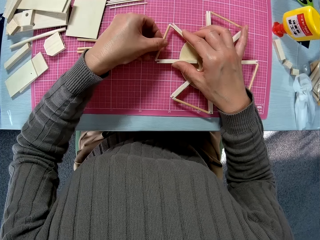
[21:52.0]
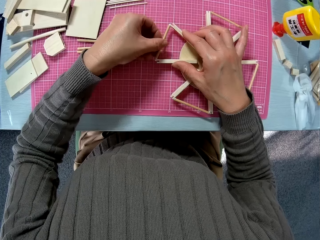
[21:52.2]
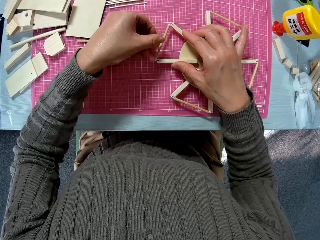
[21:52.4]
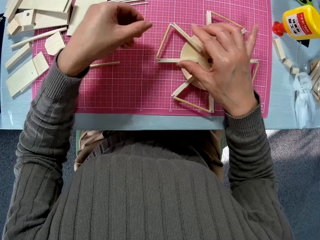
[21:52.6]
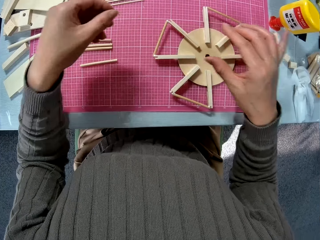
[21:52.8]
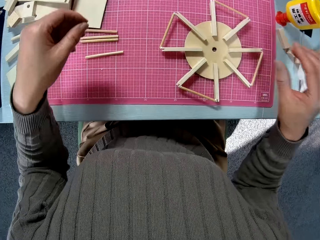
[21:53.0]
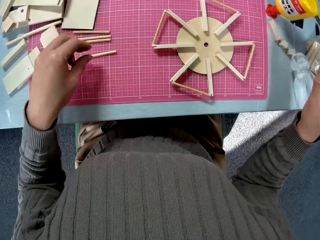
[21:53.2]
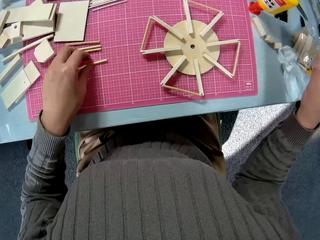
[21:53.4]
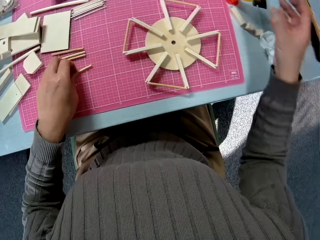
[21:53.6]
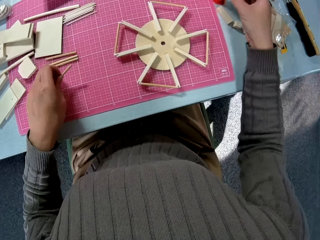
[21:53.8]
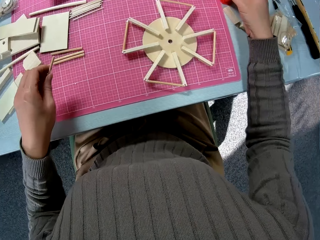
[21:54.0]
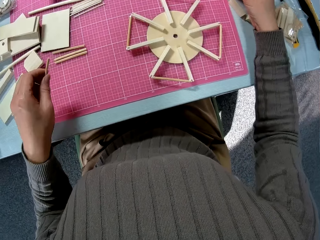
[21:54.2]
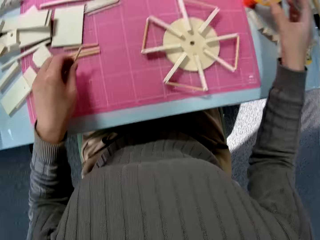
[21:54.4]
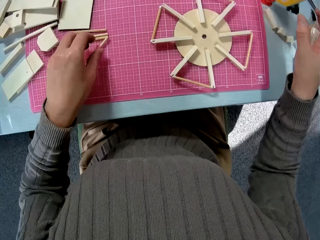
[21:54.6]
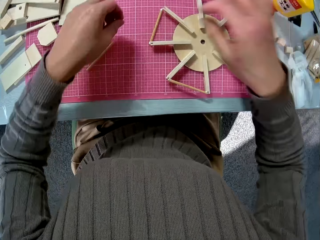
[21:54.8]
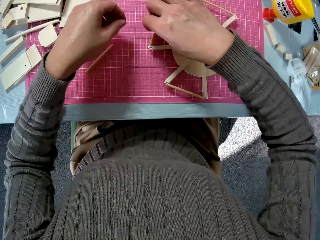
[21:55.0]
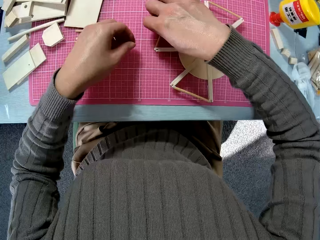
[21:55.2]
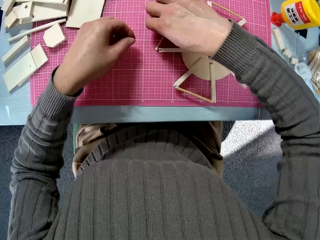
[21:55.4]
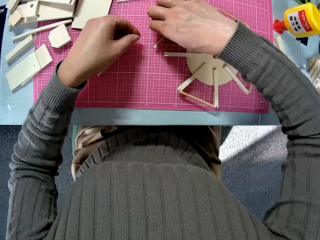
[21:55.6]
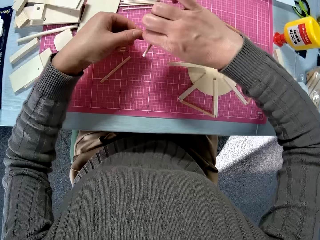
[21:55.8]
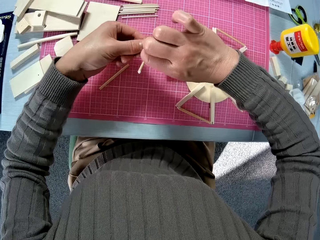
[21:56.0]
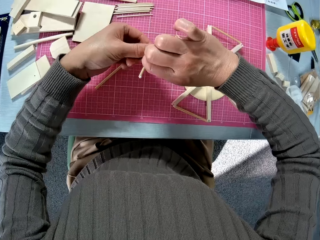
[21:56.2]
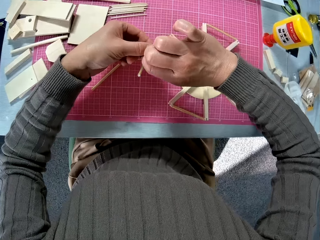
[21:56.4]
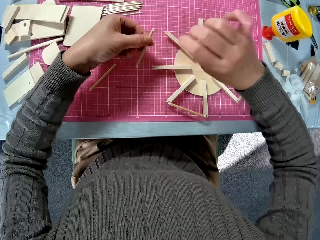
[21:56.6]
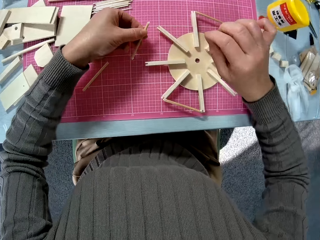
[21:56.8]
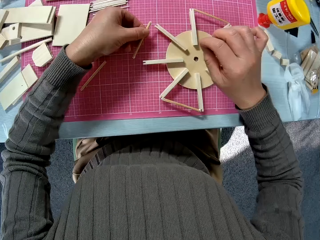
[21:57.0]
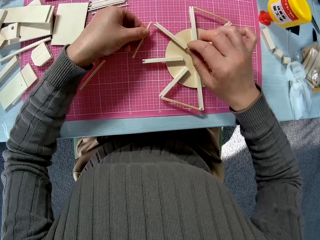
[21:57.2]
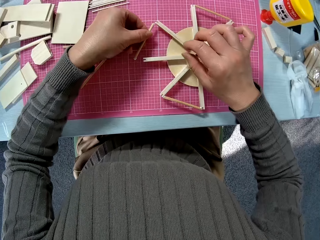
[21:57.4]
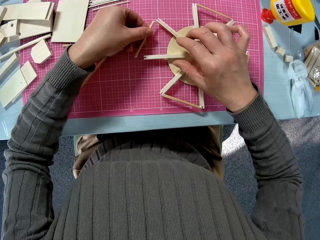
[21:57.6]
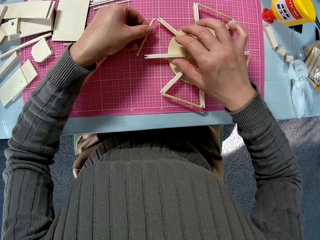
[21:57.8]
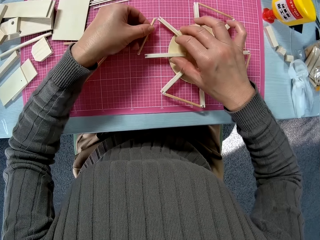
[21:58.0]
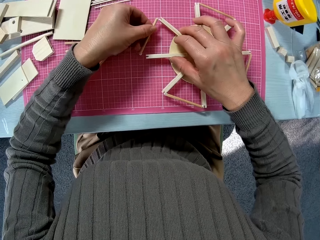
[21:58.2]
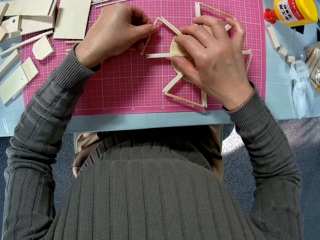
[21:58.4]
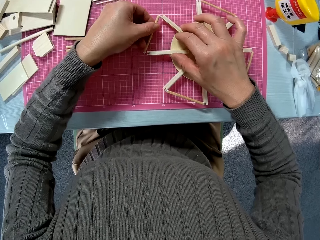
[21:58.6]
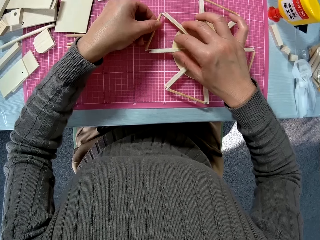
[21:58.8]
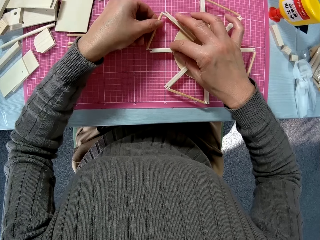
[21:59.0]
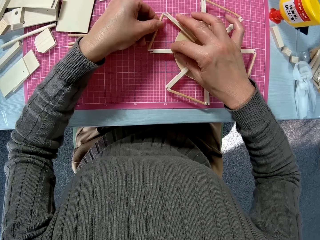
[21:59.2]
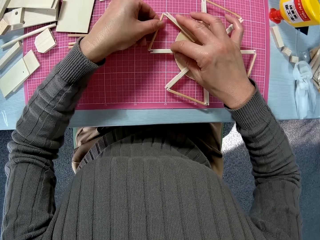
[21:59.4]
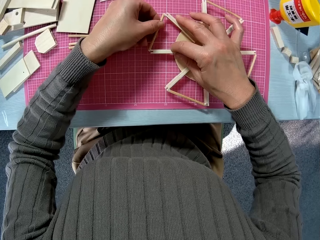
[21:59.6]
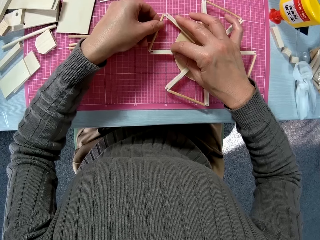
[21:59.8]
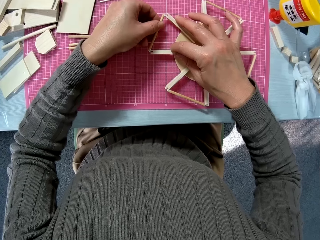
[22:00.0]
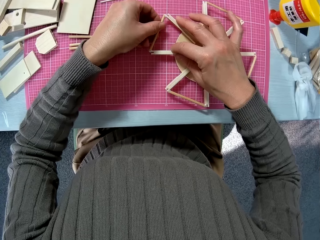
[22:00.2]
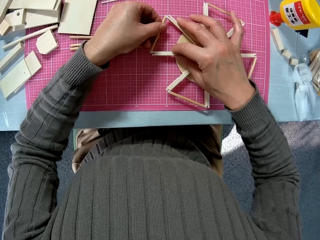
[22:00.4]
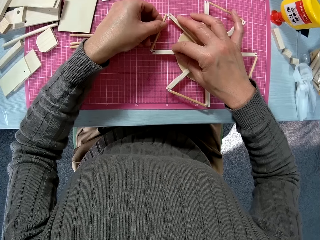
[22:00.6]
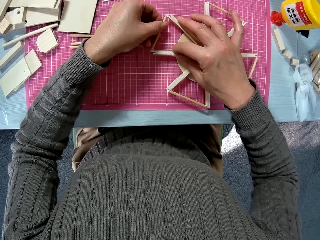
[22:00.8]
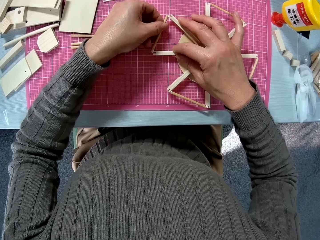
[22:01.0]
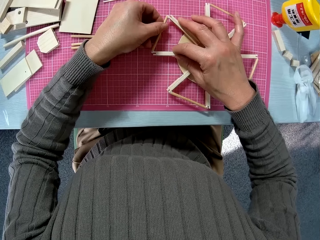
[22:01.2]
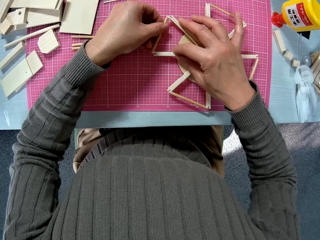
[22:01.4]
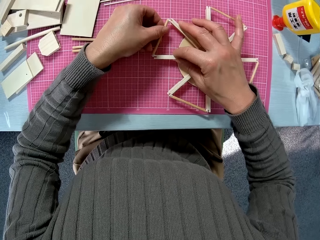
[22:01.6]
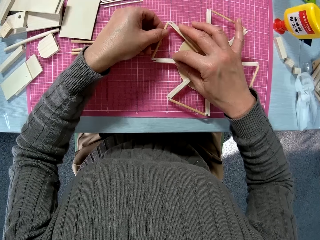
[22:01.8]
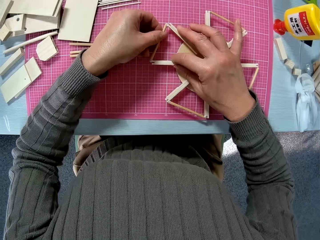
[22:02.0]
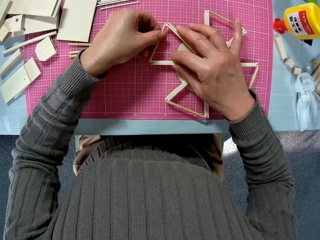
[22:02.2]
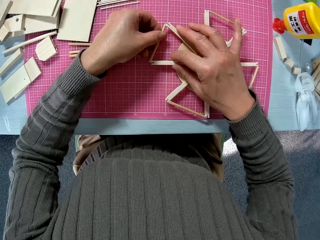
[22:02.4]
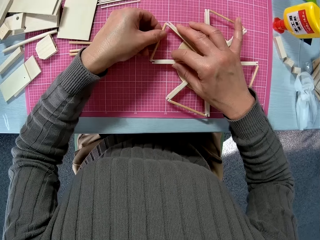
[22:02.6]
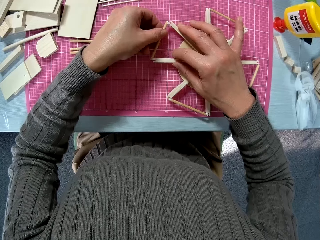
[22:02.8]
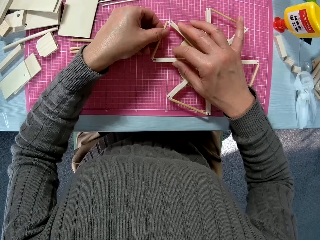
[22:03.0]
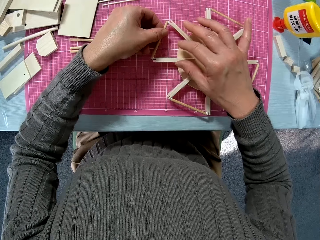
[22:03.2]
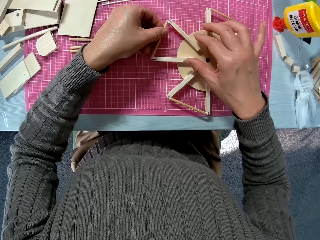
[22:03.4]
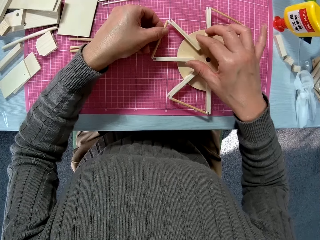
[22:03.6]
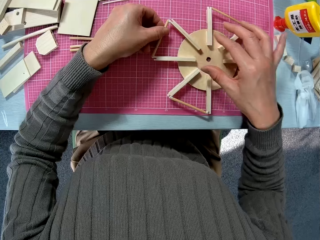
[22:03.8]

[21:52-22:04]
The camera wearer picks up a piece of wood. They pick up the piece of wood again. They glue the smaller piece of wood to the best position on the bigger piece of wood.

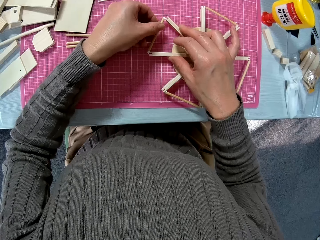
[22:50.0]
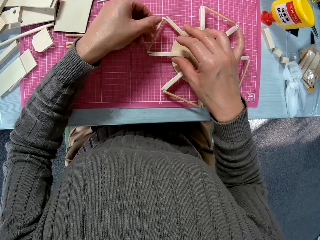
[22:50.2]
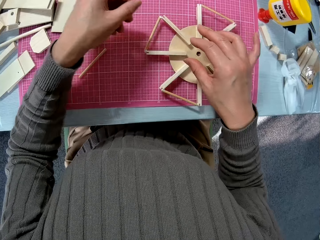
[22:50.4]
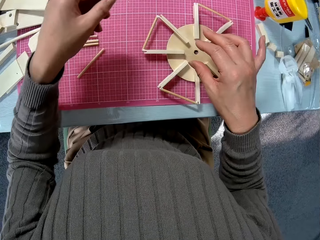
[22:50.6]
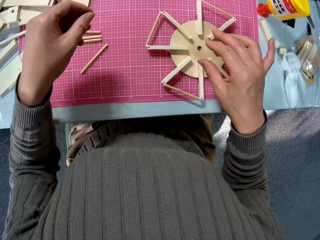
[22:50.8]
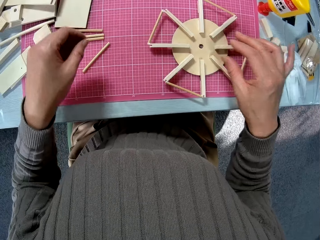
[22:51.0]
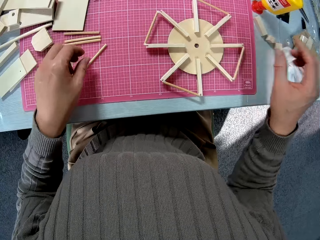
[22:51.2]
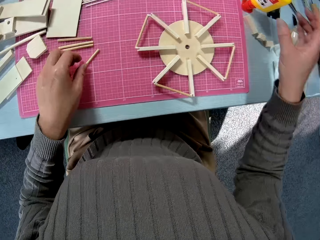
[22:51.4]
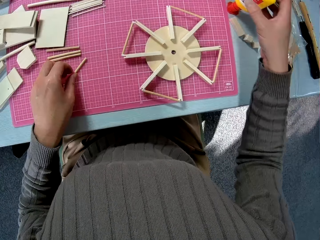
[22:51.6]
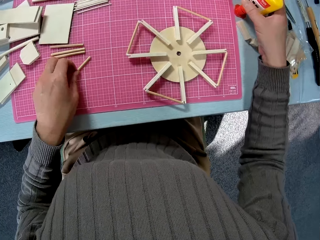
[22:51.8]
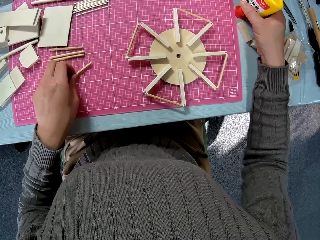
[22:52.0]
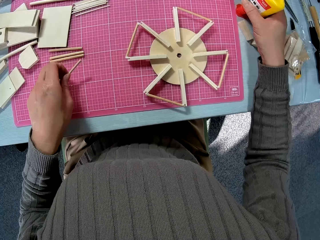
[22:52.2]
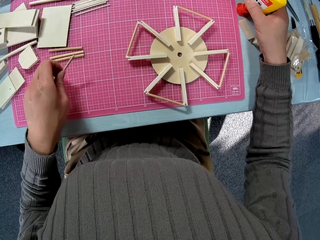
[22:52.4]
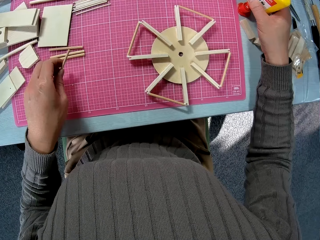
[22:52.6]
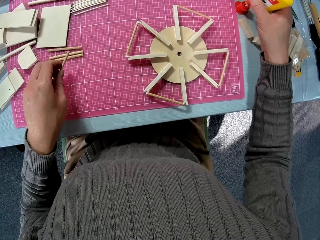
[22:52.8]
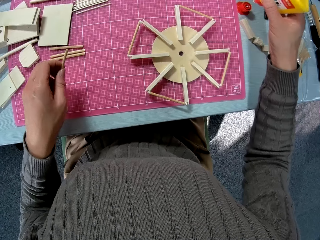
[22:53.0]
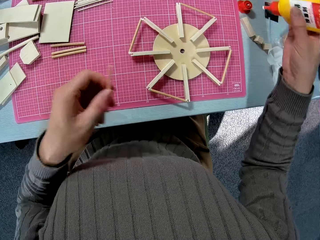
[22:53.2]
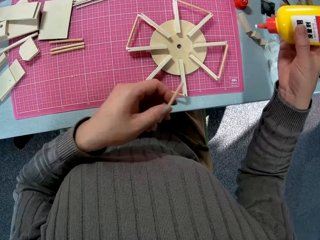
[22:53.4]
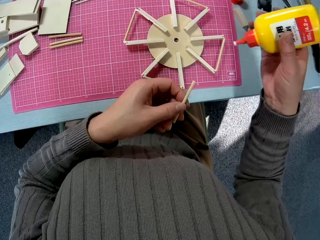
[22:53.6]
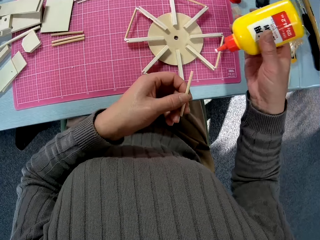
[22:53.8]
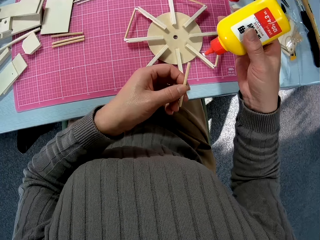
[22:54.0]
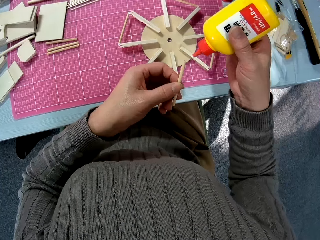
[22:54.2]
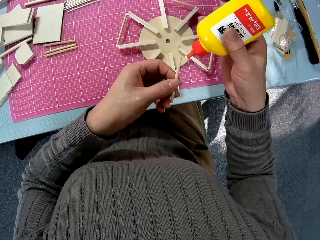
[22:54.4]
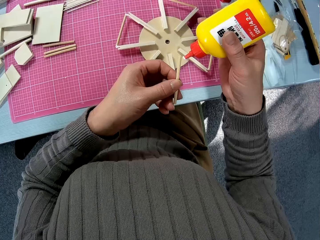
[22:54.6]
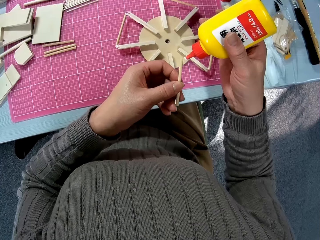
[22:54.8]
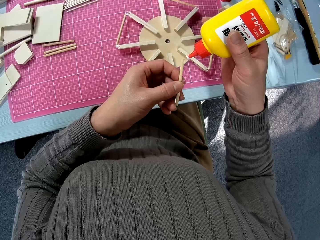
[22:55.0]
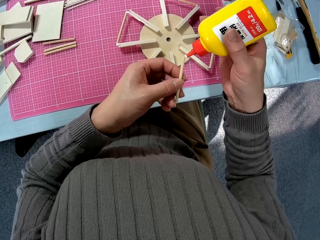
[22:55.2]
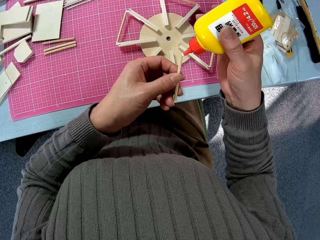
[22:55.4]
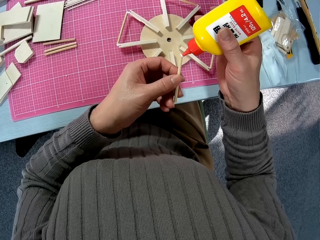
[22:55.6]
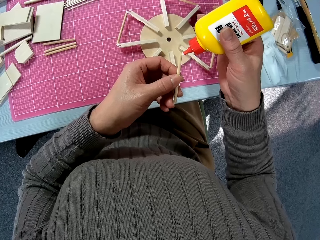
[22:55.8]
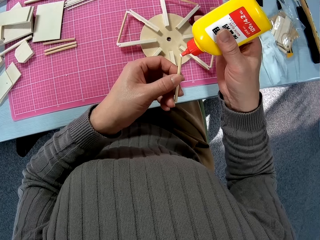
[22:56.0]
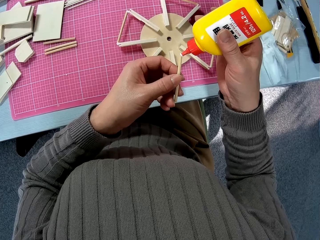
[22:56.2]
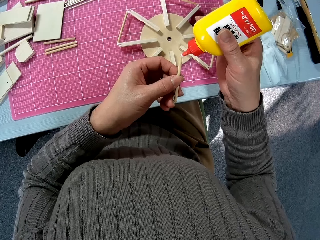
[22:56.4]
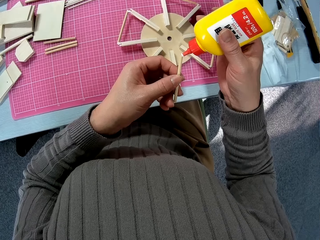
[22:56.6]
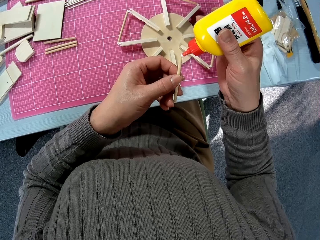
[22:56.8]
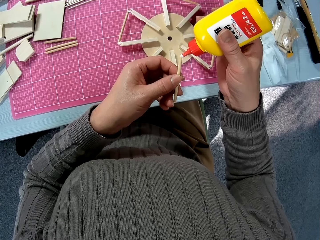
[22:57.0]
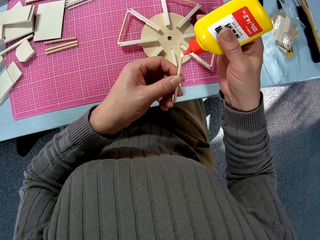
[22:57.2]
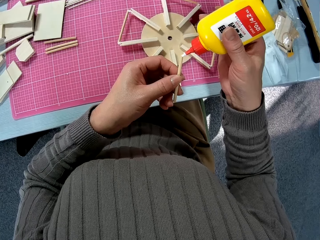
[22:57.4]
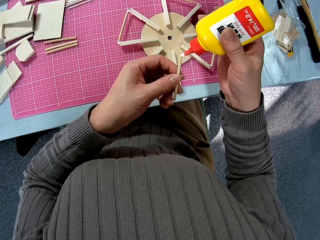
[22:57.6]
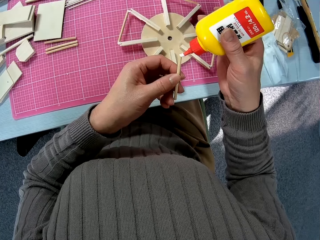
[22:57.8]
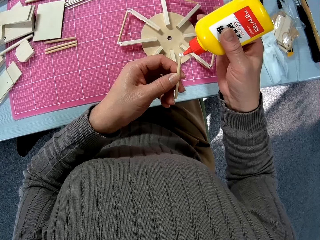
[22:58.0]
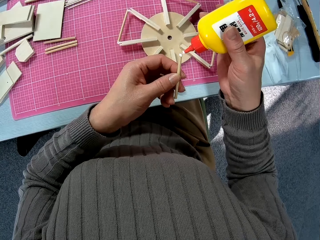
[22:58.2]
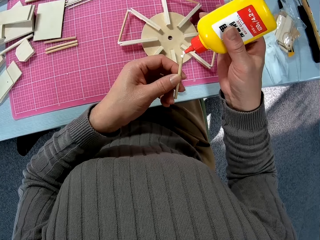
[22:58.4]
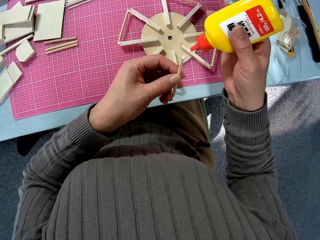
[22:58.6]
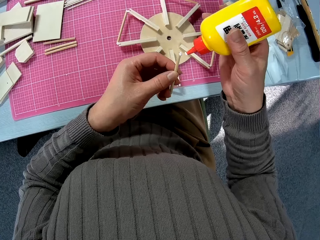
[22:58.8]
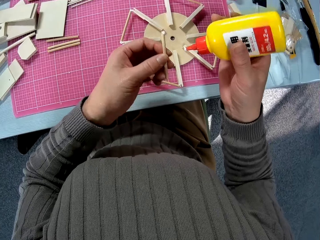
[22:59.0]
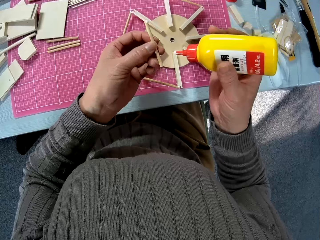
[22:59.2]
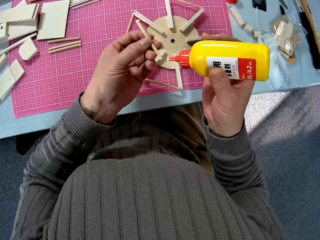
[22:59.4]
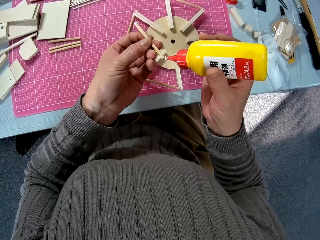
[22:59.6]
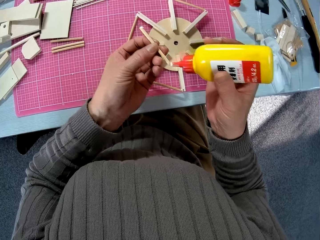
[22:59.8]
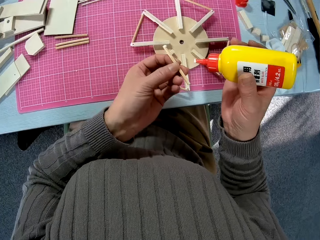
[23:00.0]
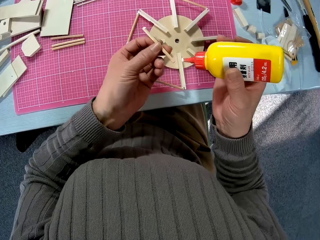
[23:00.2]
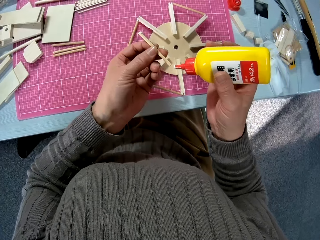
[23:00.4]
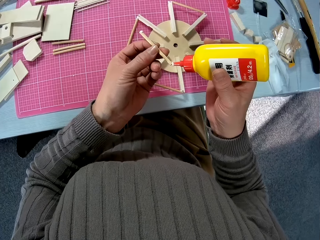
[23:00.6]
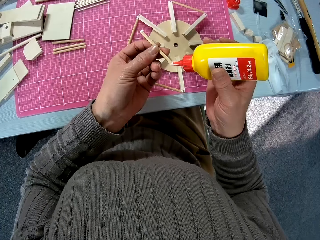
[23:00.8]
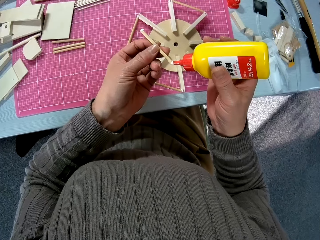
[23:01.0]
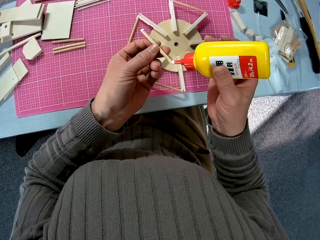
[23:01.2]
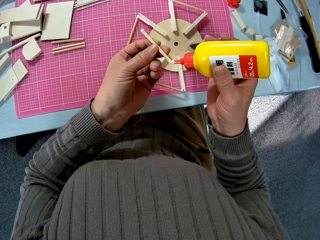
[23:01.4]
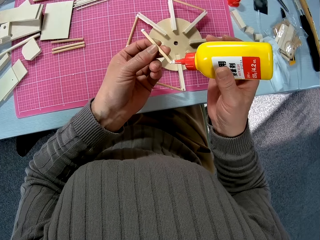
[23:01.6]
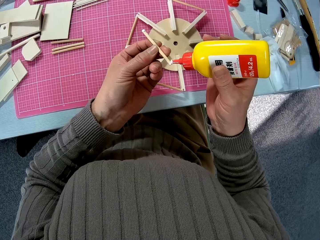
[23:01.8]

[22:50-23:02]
The camera wearer picks up a stick from a cutting mat on the table and a glue from the table. They apply the glue to both ends of the stick.
